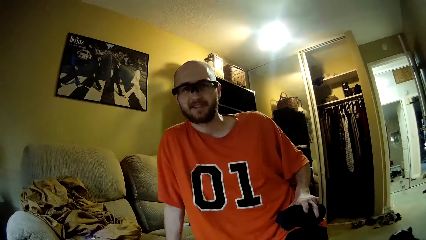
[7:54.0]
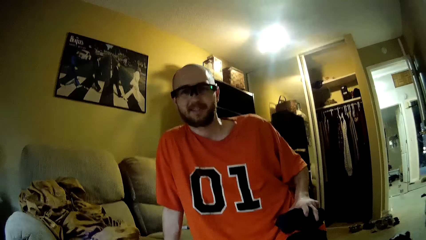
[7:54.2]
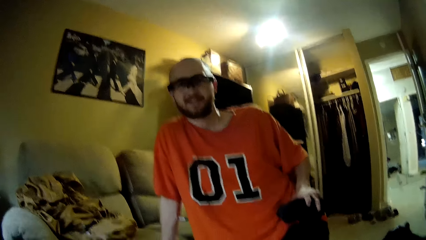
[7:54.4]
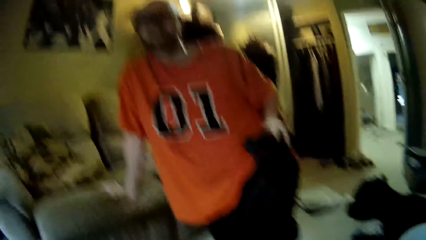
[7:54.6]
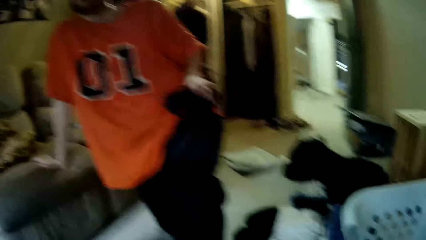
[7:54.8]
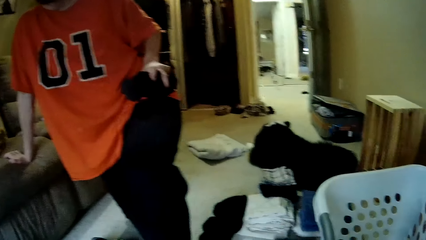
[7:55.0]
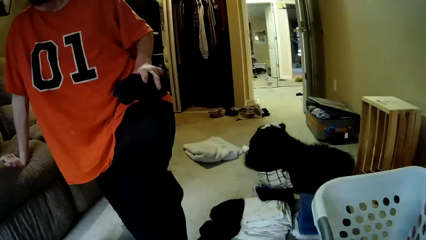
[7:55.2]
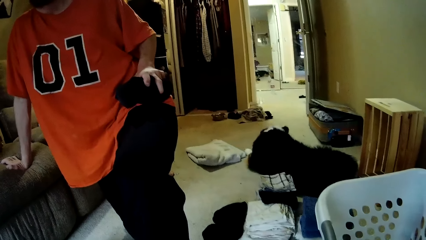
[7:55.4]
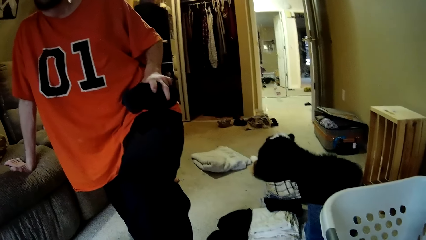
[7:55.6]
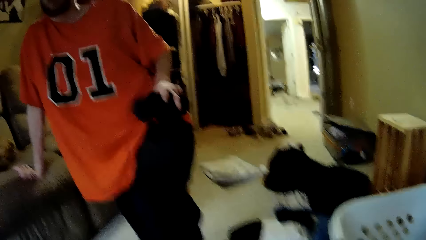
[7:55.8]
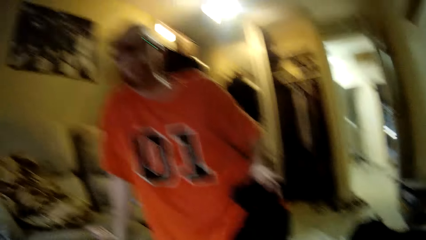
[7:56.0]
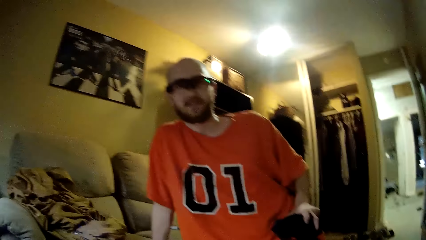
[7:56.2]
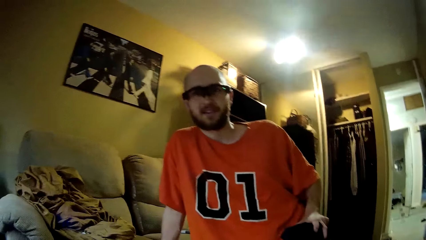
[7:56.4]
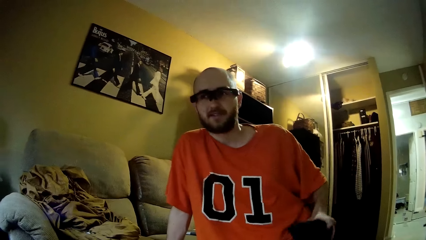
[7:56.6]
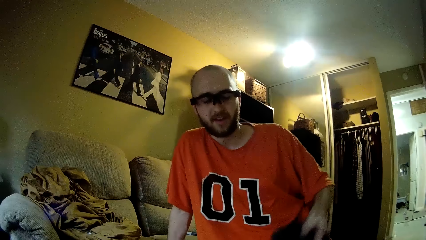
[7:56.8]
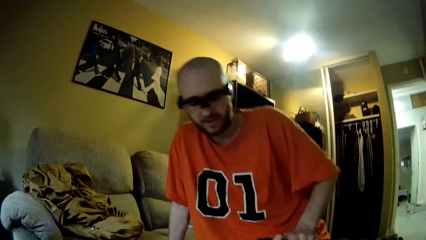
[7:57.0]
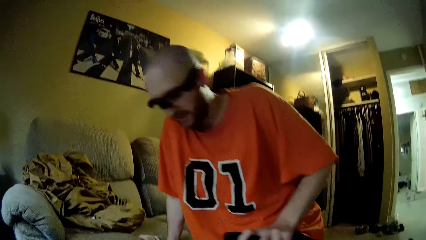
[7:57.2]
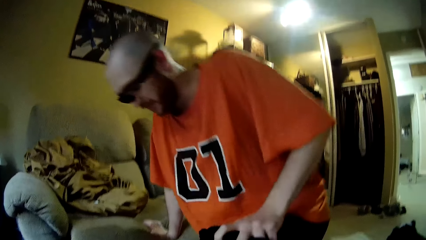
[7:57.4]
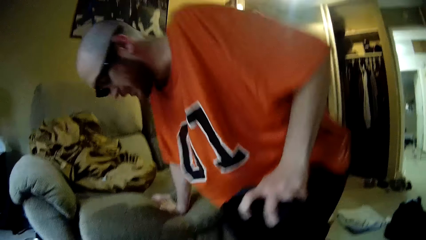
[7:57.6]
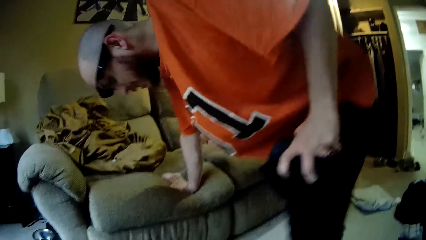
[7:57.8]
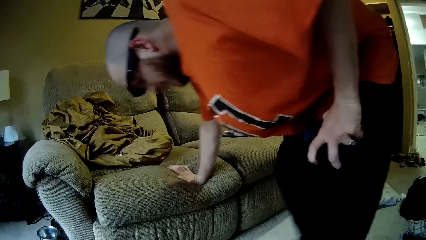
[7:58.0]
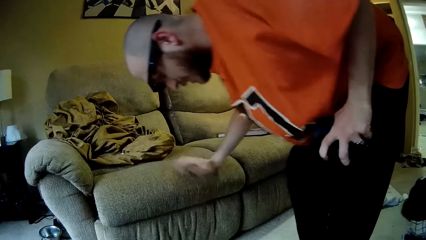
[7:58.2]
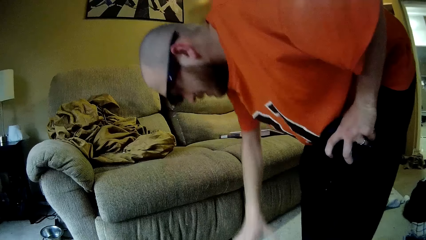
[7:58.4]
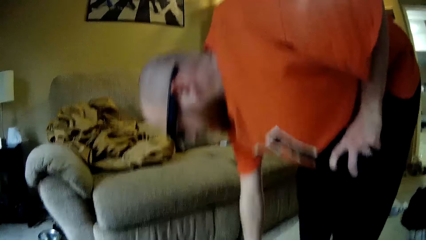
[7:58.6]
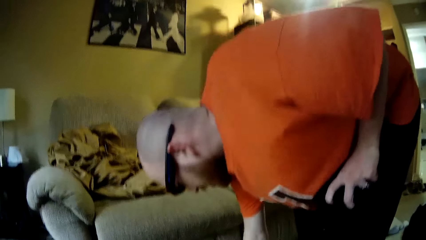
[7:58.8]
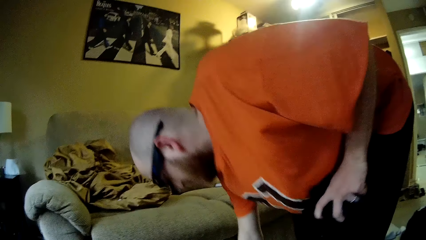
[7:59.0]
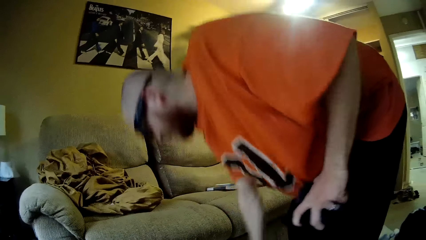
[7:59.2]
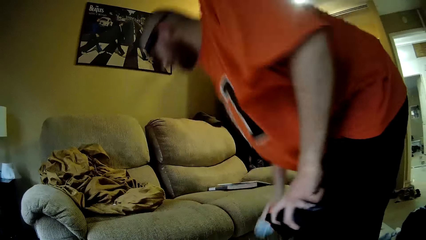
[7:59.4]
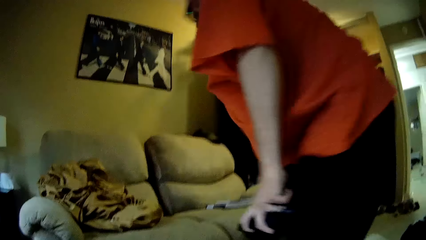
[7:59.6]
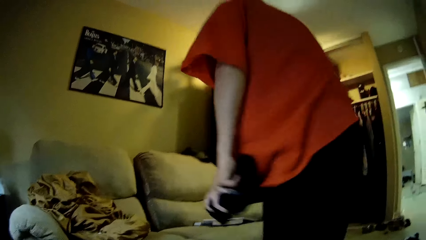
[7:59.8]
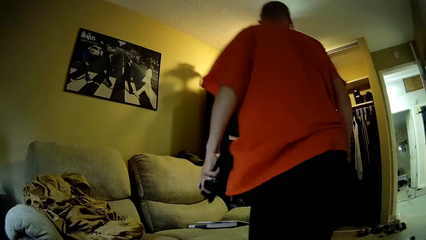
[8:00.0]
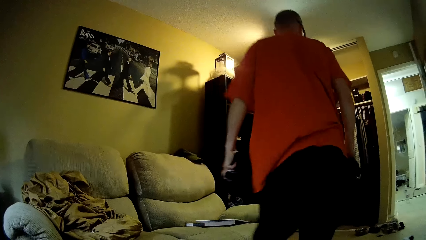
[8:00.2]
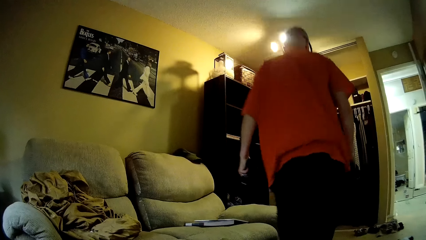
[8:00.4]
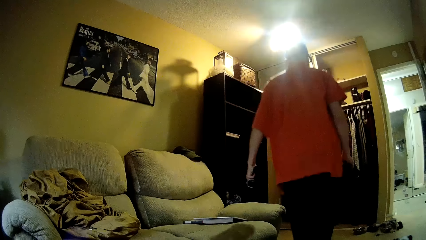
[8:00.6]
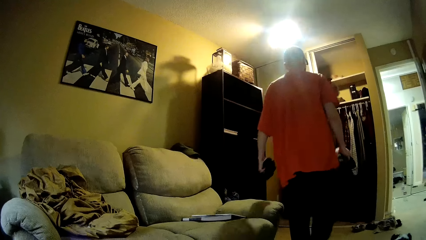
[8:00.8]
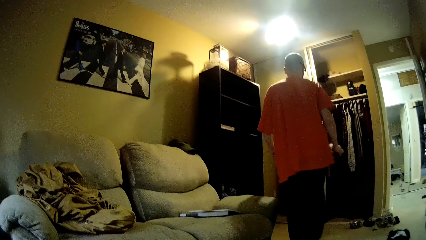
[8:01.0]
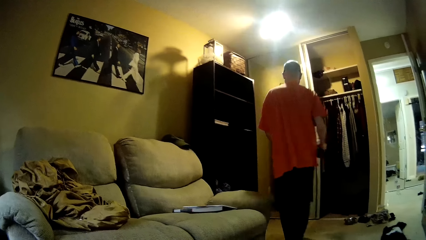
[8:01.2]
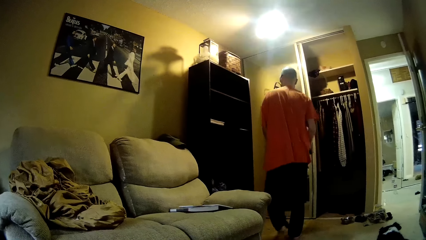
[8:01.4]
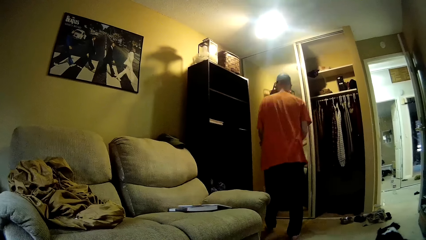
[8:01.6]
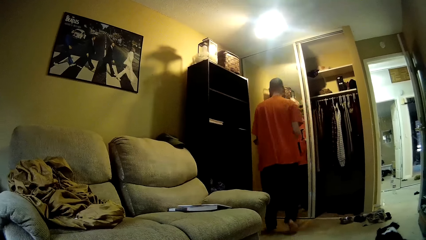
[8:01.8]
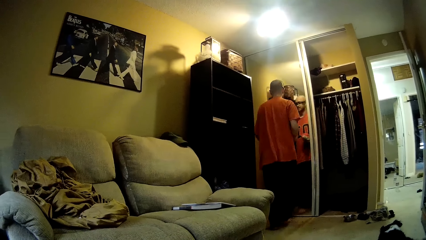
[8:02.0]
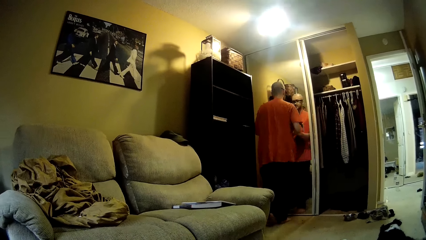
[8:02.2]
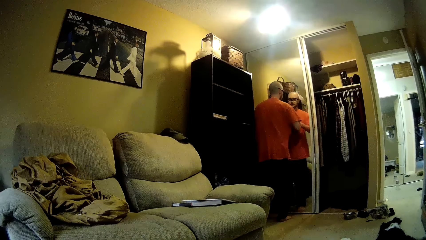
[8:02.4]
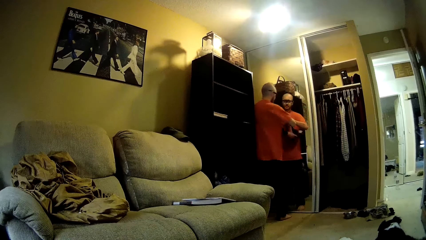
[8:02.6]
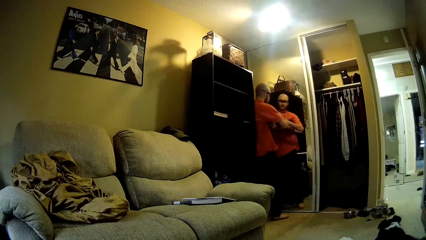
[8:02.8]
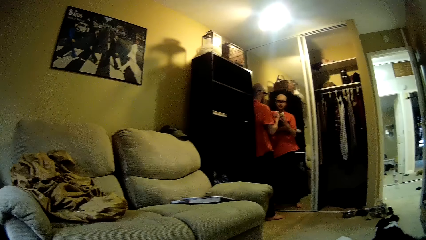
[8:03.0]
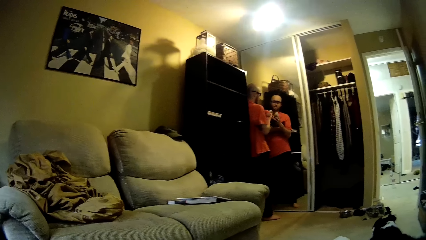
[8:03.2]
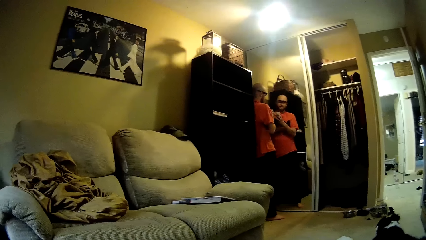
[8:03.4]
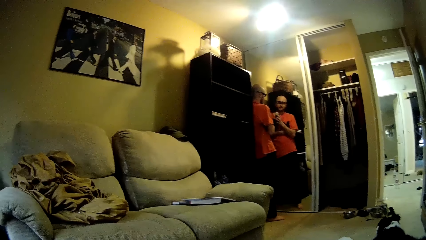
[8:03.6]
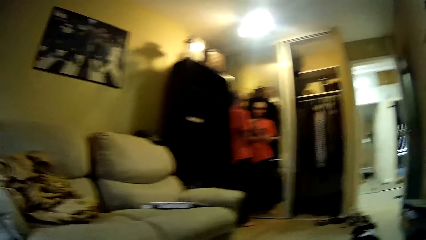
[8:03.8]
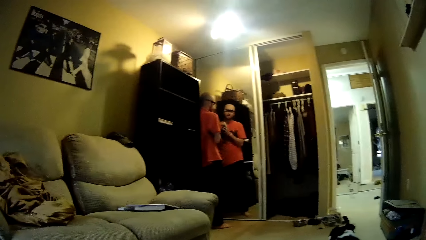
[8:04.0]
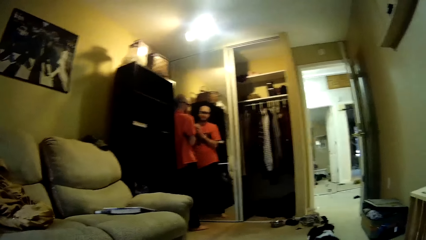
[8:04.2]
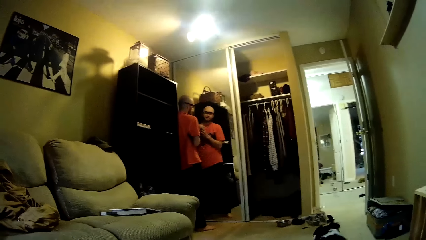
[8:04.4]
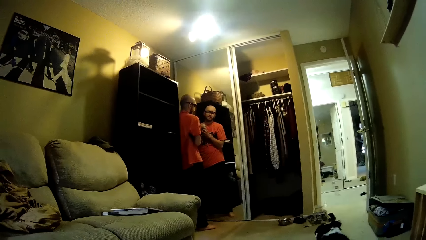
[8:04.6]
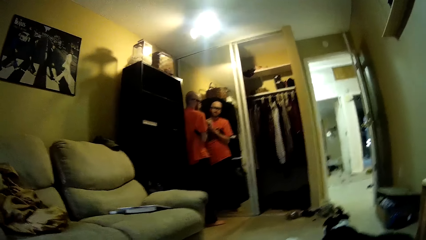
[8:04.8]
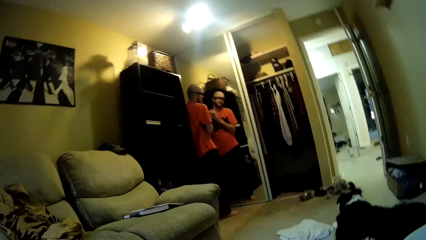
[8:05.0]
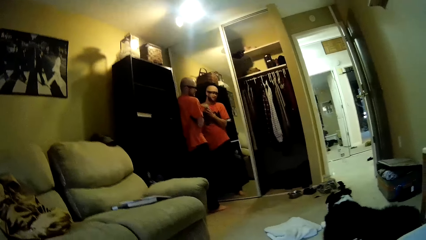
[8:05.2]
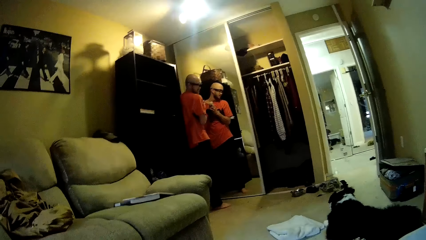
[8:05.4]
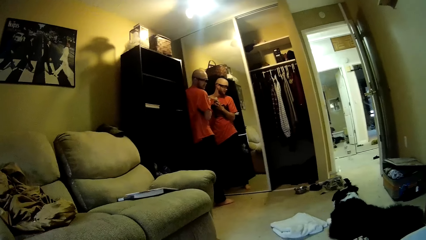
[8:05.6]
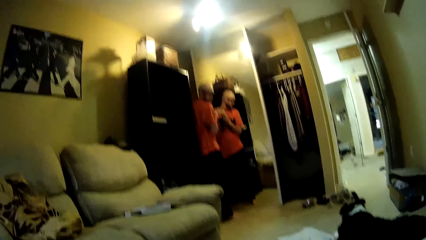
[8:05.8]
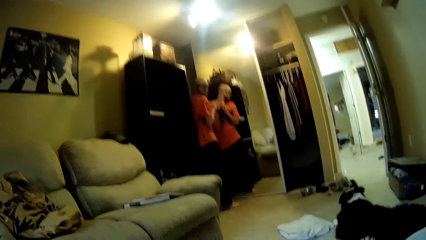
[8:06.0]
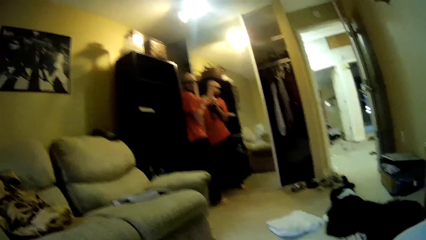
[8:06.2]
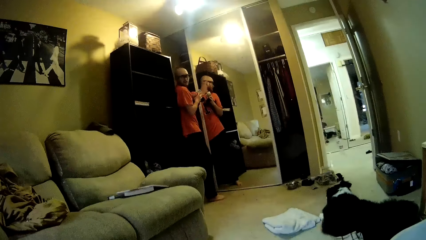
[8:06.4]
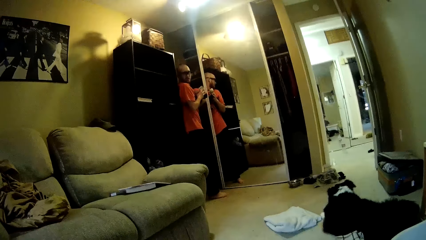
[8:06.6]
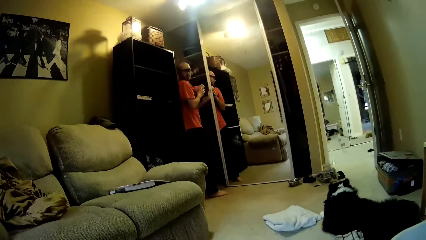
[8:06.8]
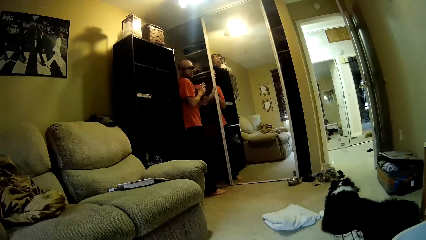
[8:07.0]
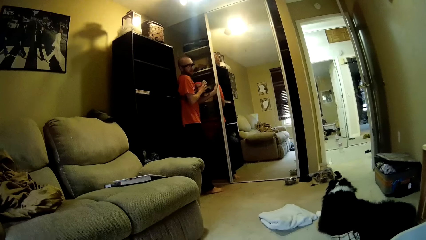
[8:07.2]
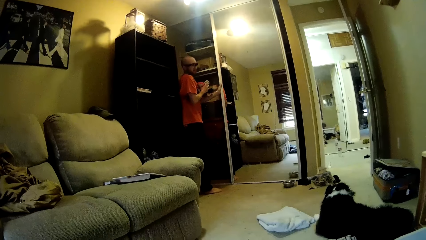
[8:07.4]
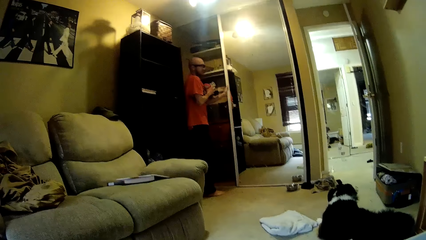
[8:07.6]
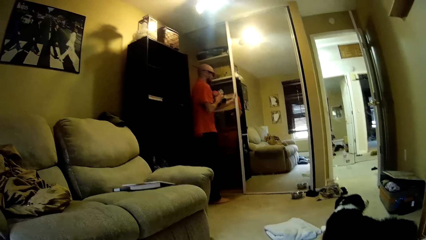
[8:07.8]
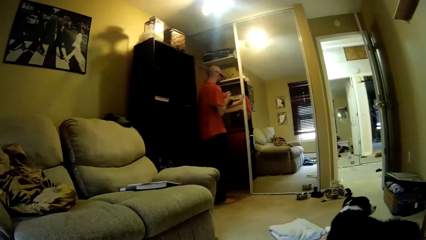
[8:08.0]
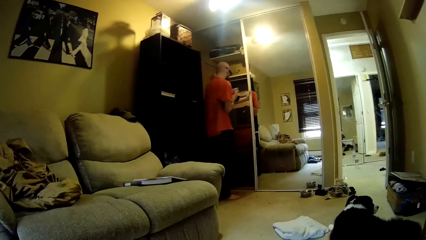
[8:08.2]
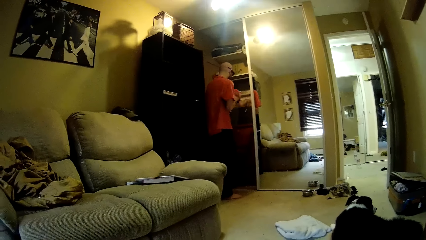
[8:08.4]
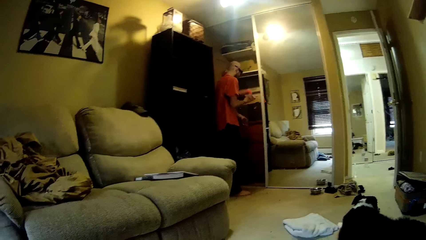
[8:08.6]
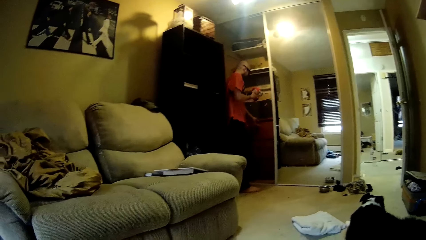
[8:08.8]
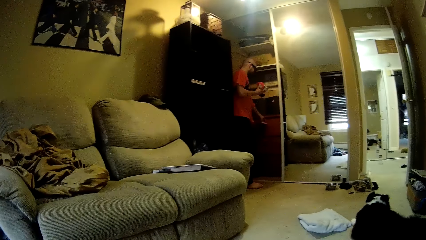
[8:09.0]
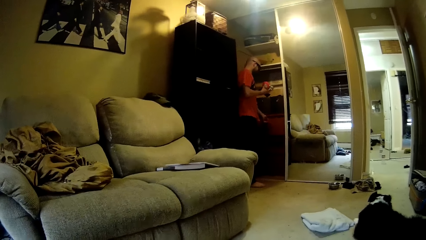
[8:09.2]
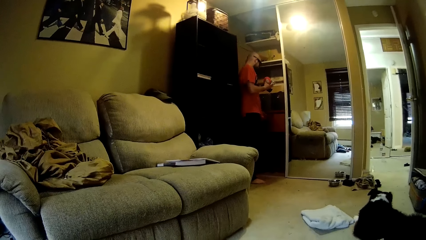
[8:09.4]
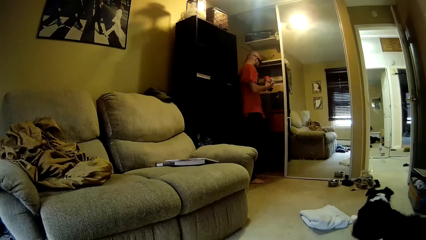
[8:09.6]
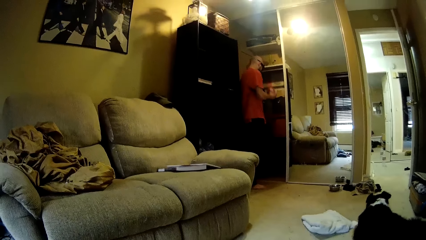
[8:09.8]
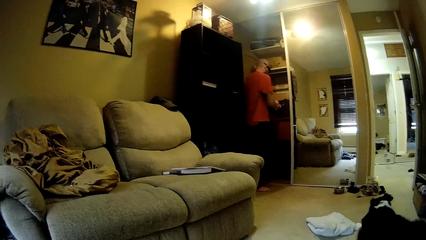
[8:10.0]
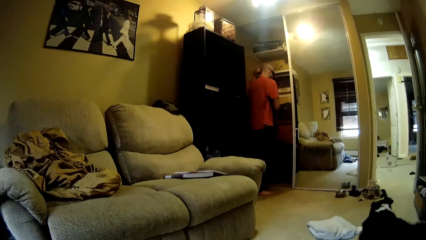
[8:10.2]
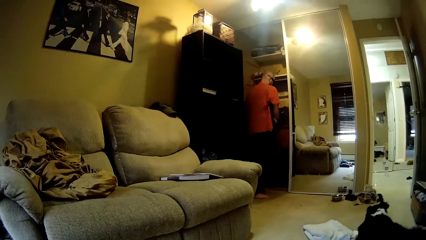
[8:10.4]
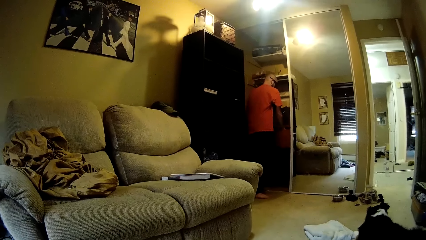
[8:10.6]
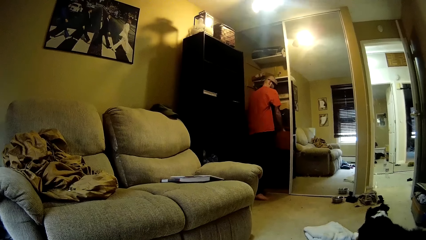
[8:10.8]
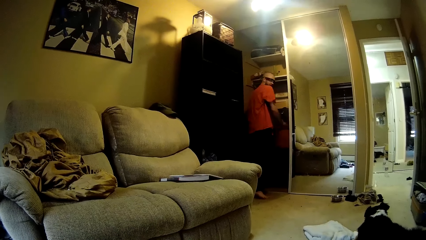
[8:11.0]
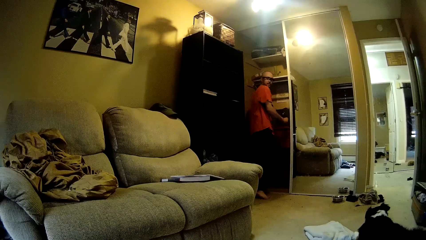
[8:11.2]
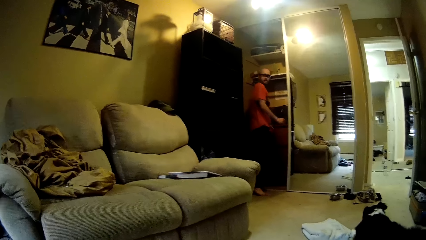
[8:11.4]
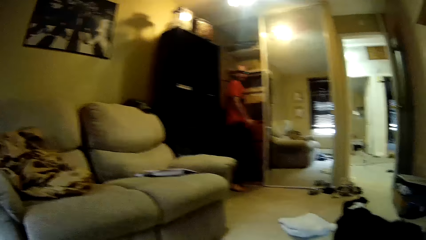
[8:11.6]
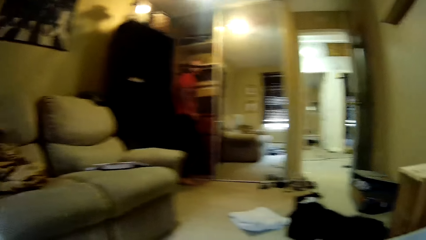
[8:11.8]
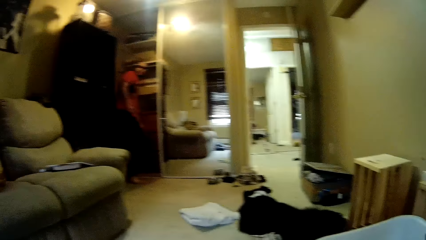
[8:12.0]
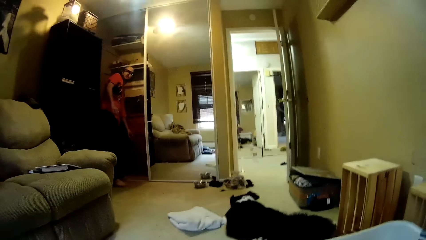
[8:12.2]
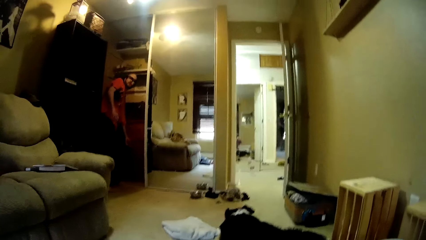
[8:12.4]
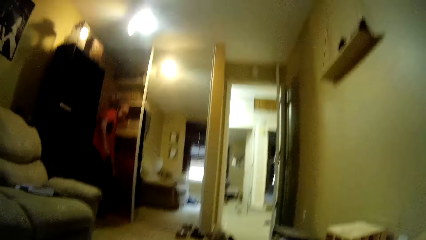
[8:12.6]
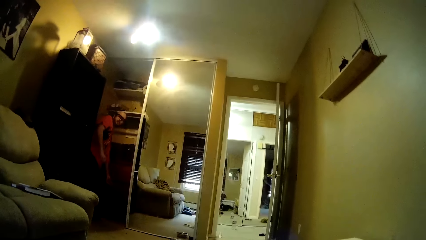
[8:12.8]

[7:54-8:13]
A man stands up. The man picks the socks from the floor with his right hand. The man walks around the house. The camera wearer dialogues with the man. The man puts the socks under his right arm with his left hand. The man slides a door of a wardrobe with his left hand. The camera wearer opens the wardrobe. They dialogue with the man. The man opens a drawer in the wardrobe with his left hand. The man puts clothes in the wardrobe. The camera wearer dialogues with the man. The man throws the socks into the drawer in the wardrobe with his right hand. The man closes the drawer with his left hand.
